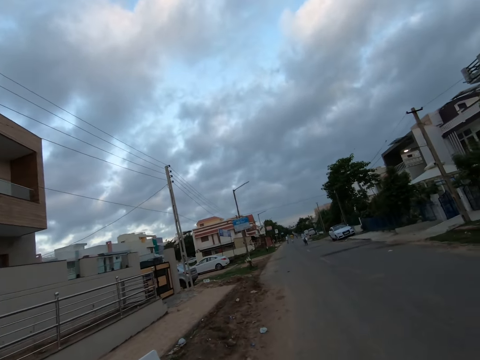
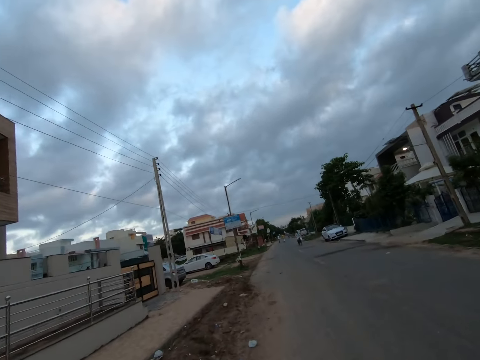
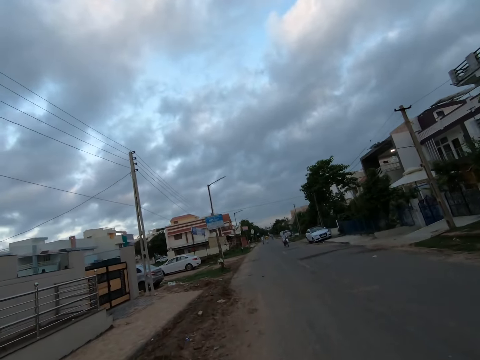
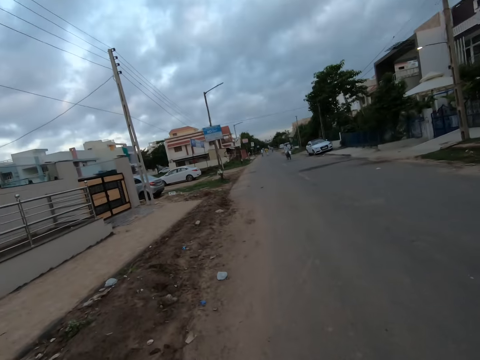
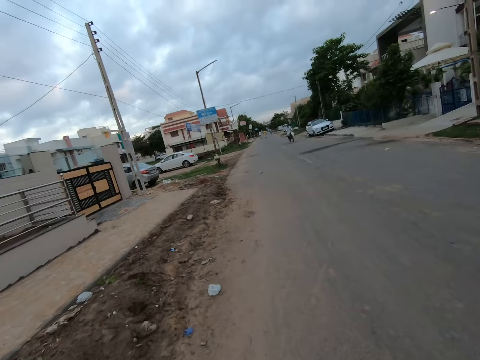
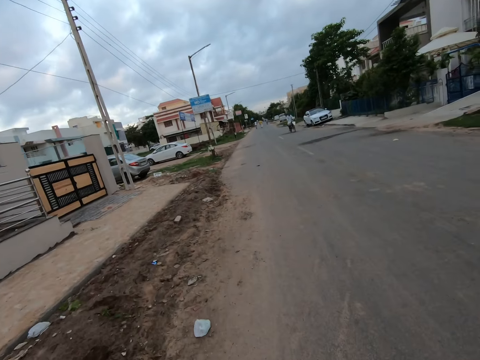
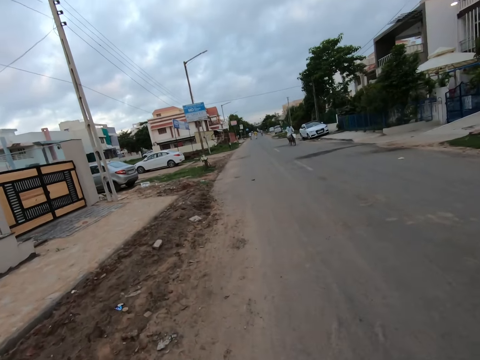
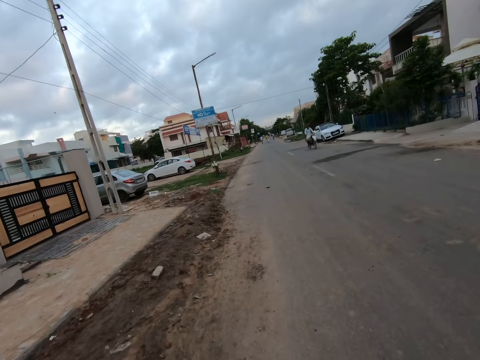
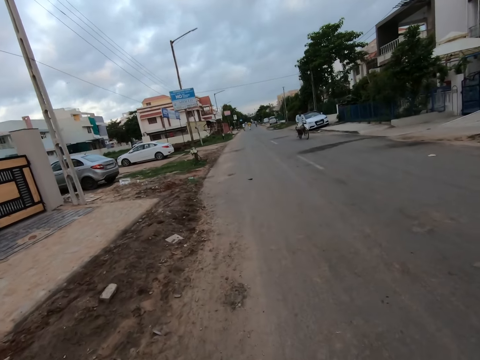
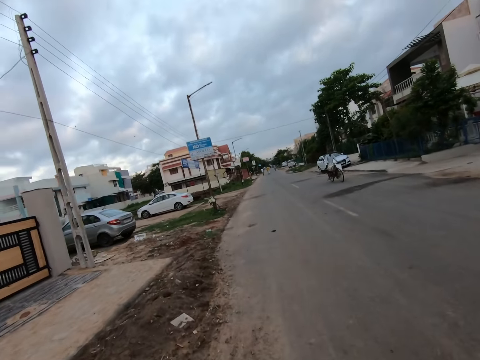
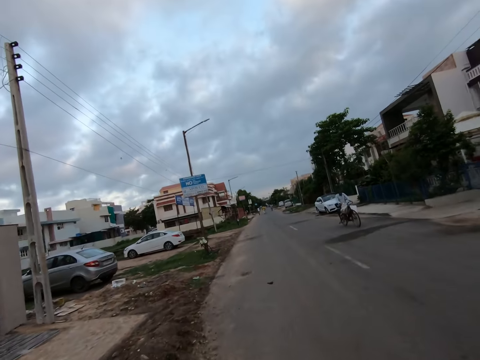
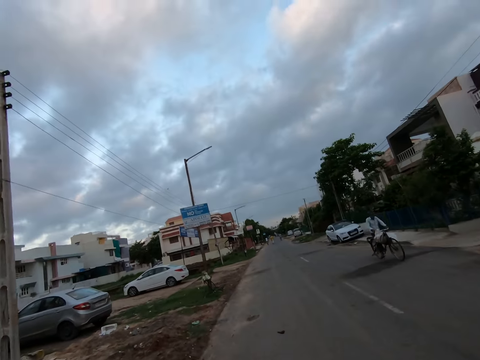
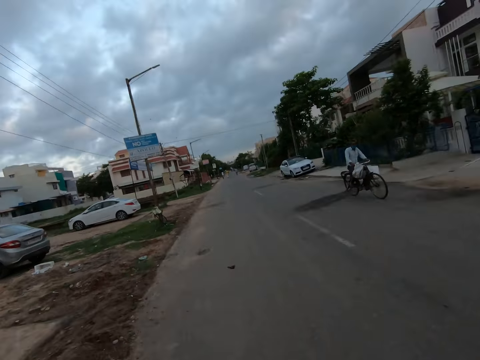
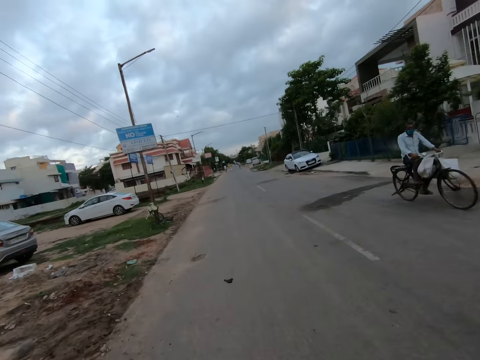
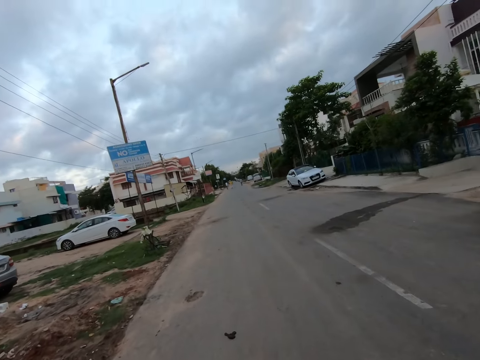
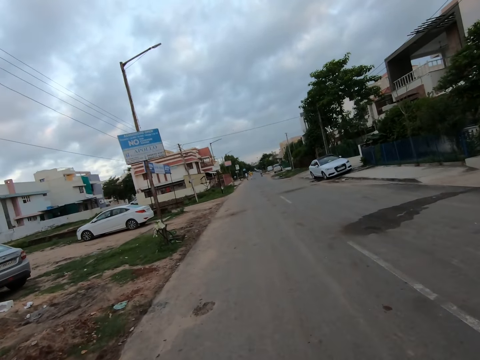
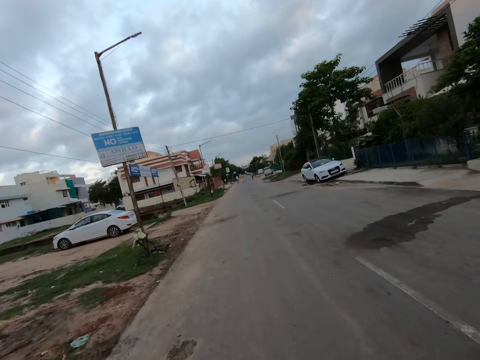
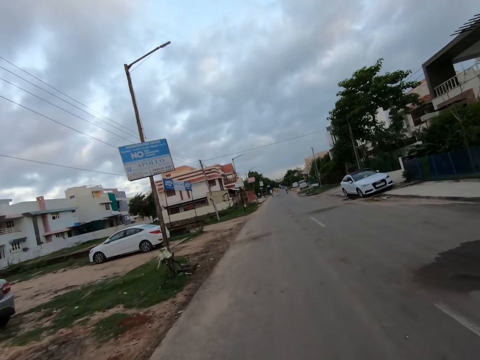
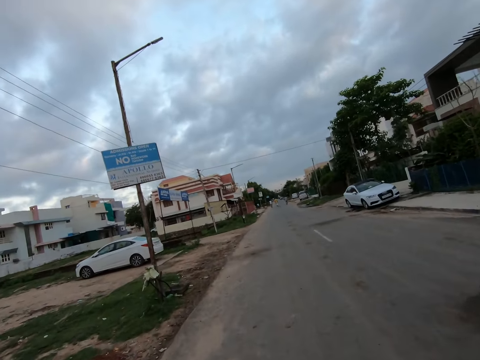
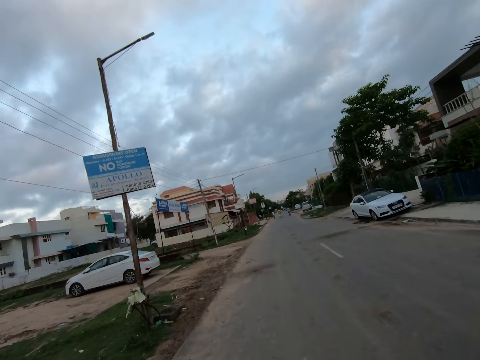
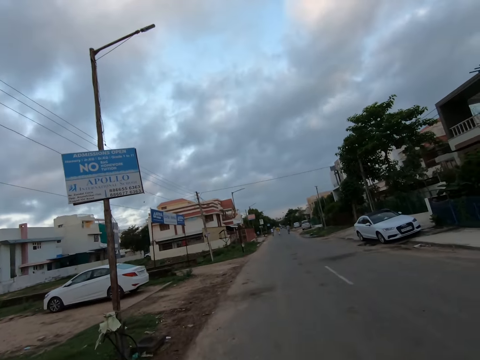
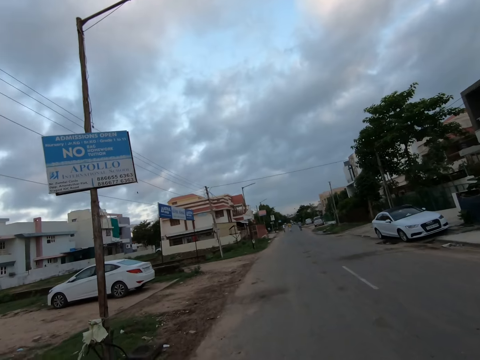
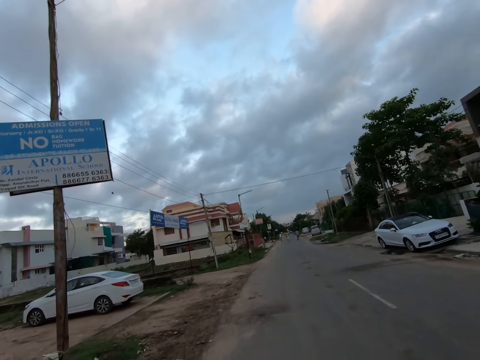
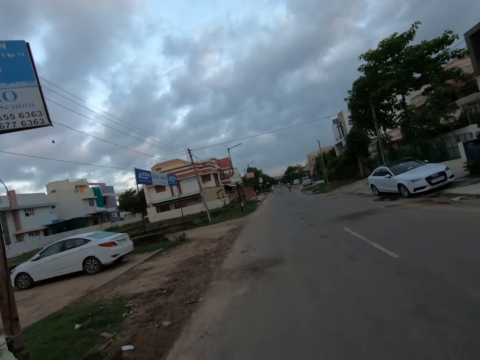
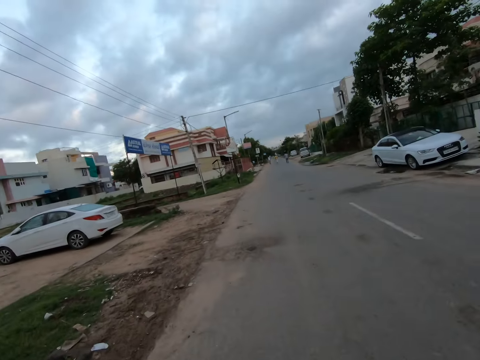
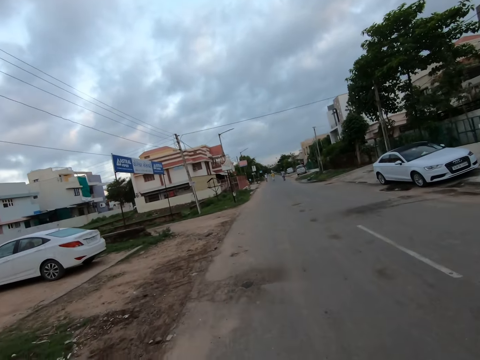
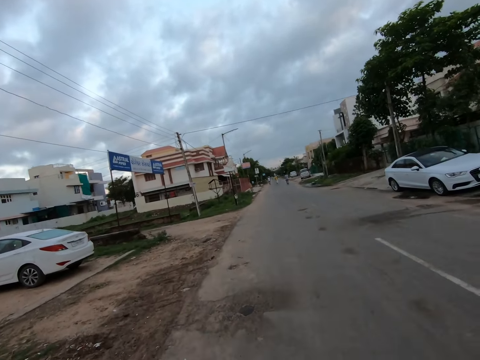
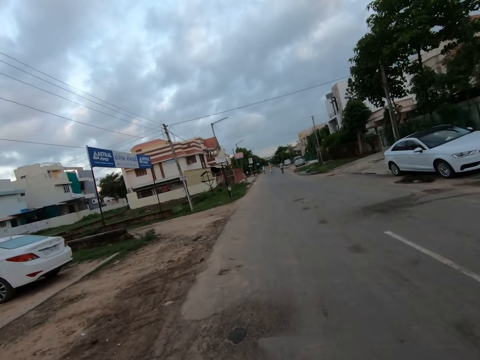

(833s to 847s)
A man rides a bicycle past the camera wearer.

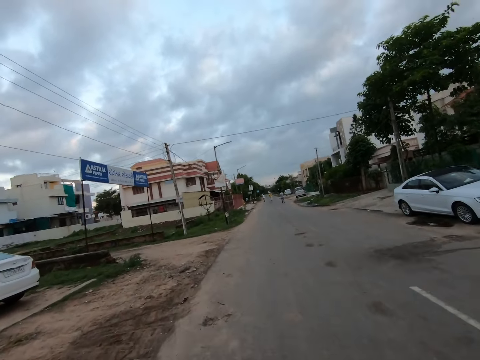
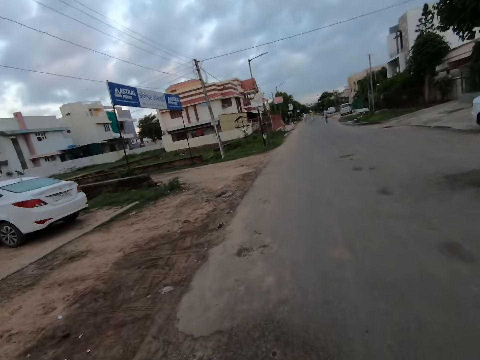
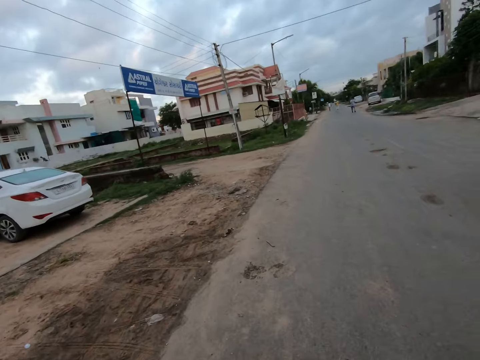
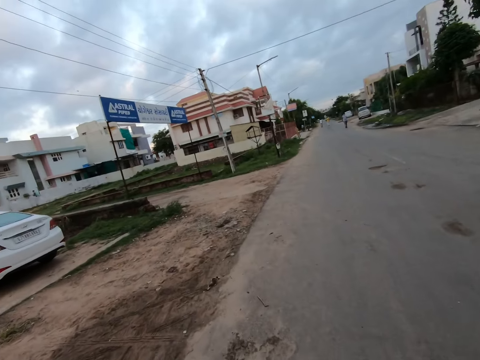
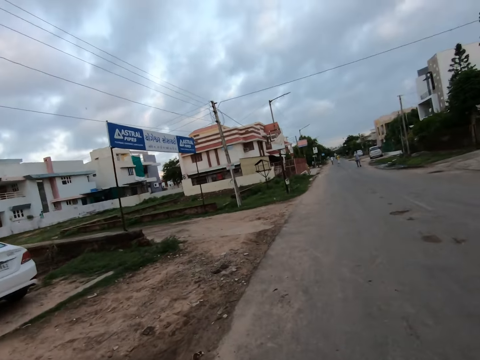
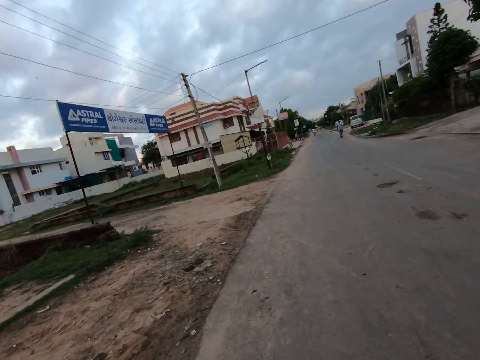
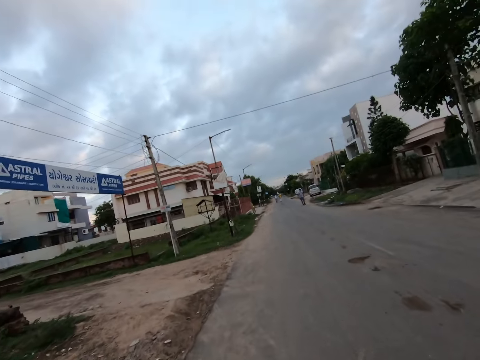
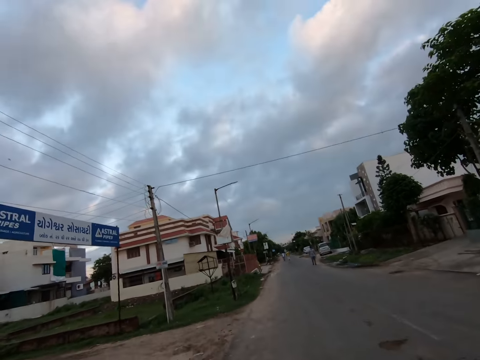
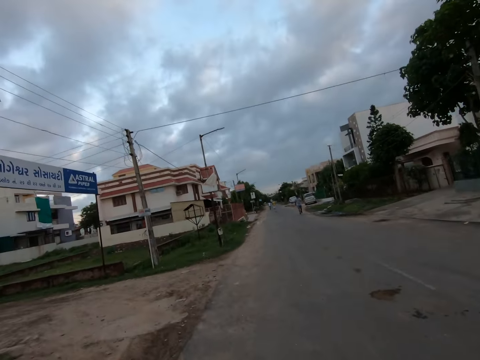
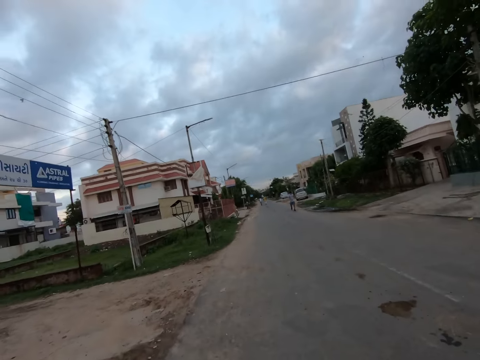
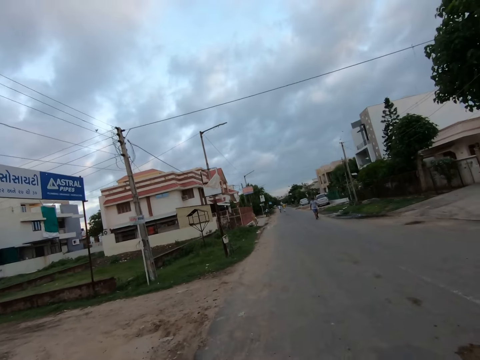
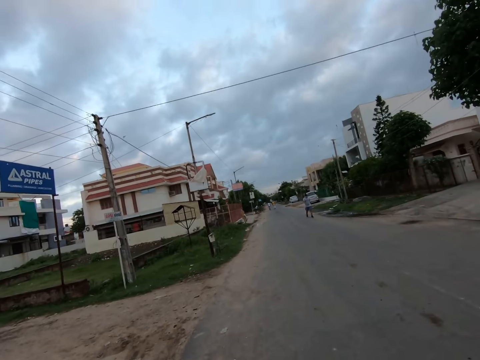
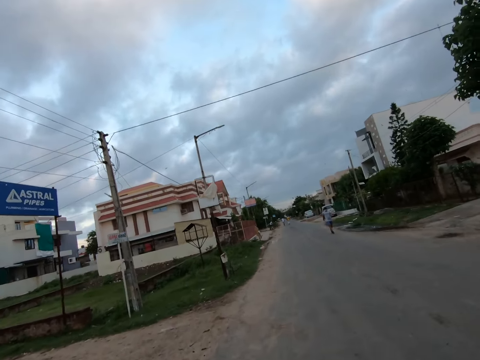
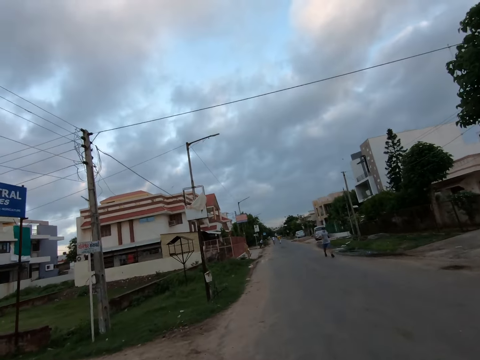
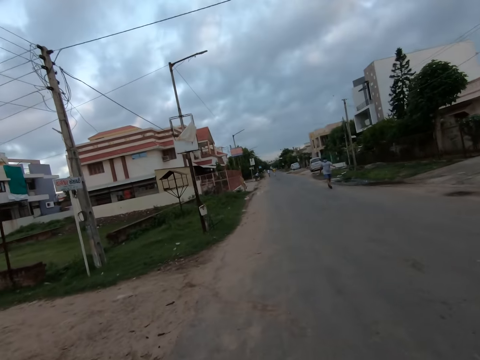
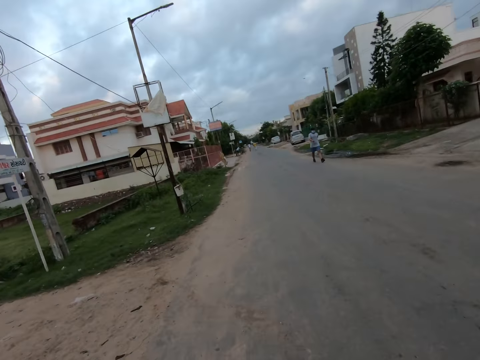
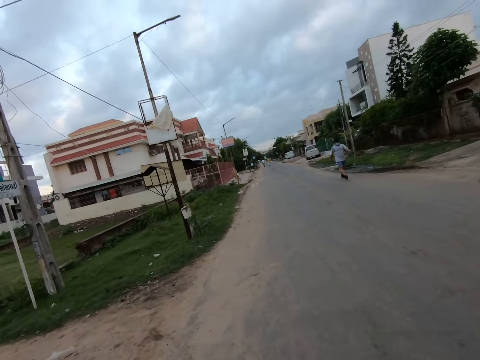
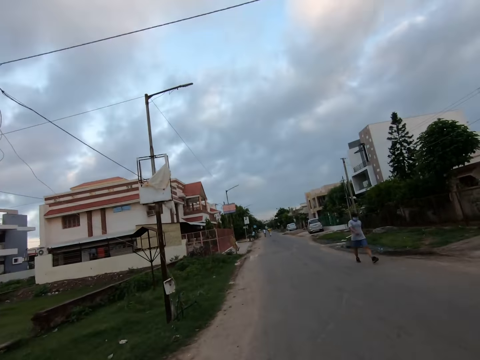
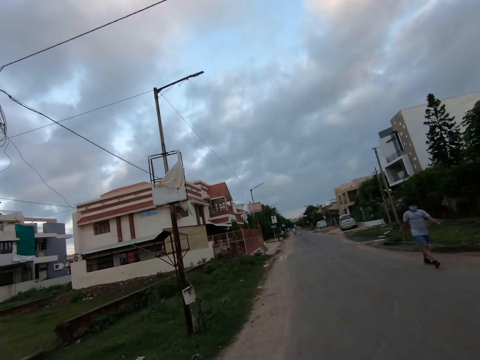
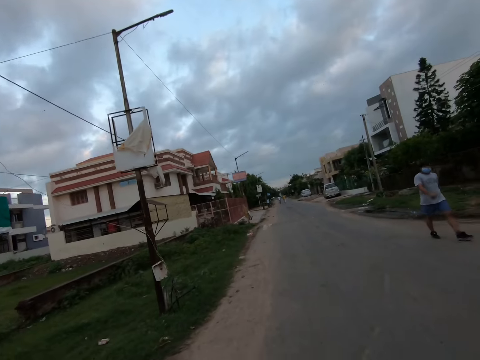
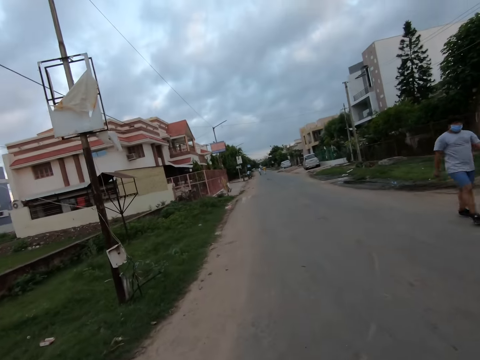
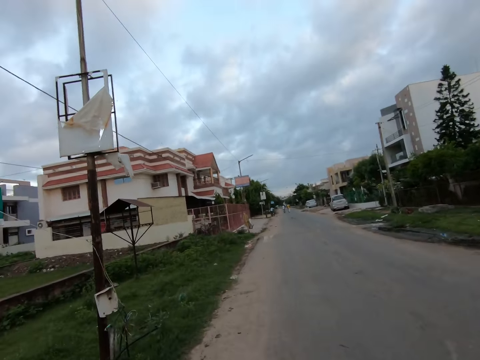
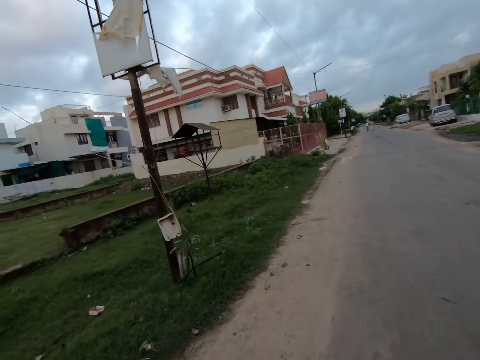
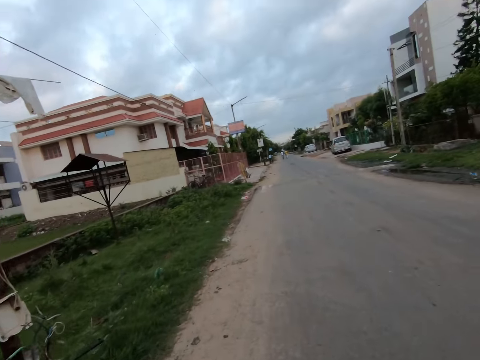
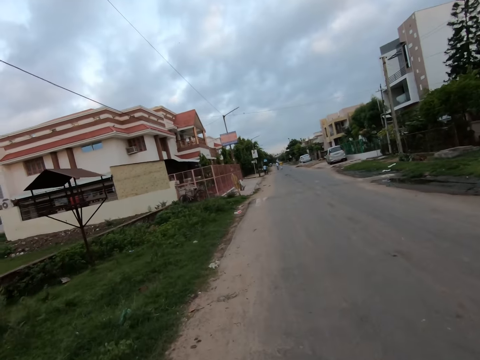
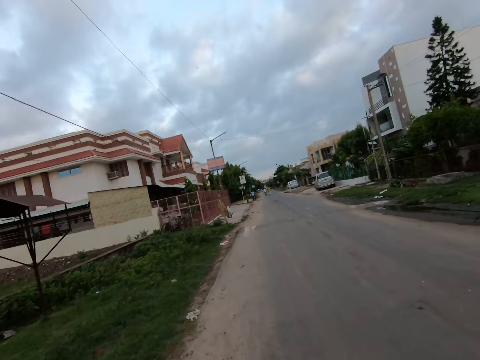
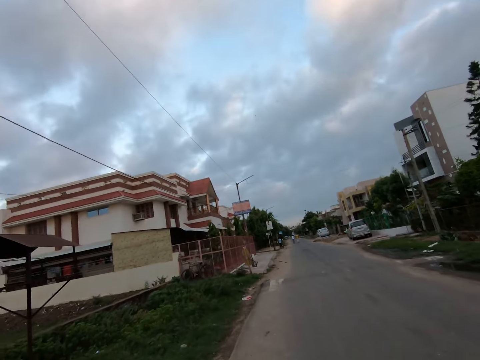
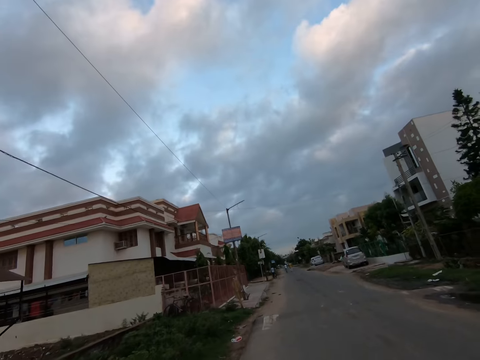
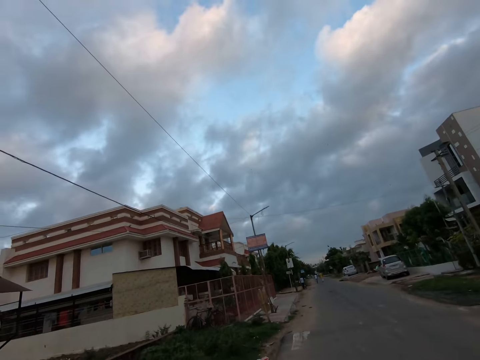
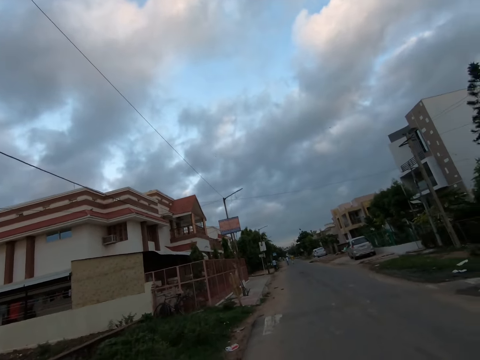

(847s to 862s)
A man walks past the camera wearer.
